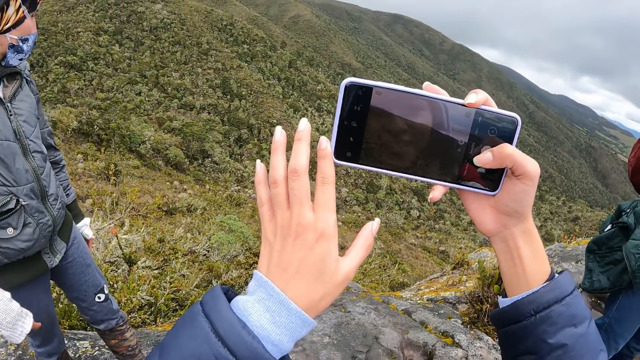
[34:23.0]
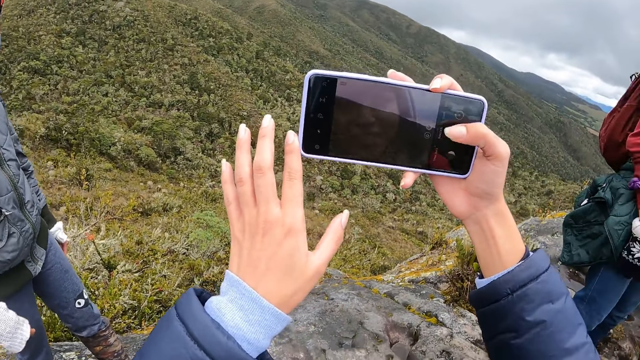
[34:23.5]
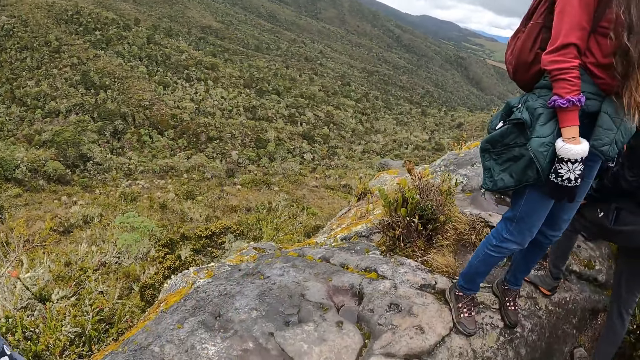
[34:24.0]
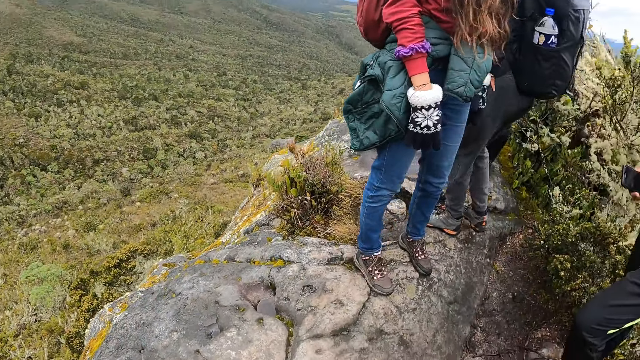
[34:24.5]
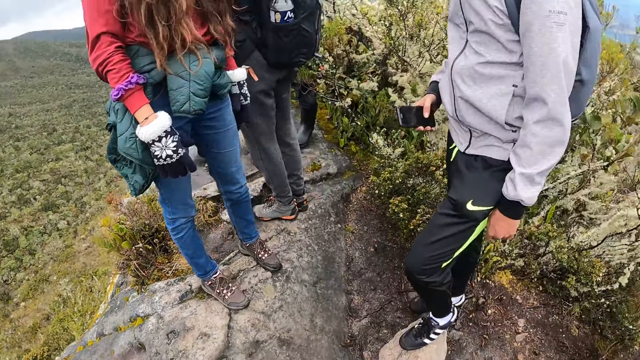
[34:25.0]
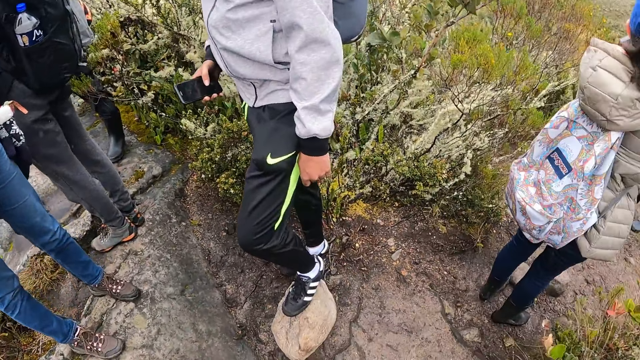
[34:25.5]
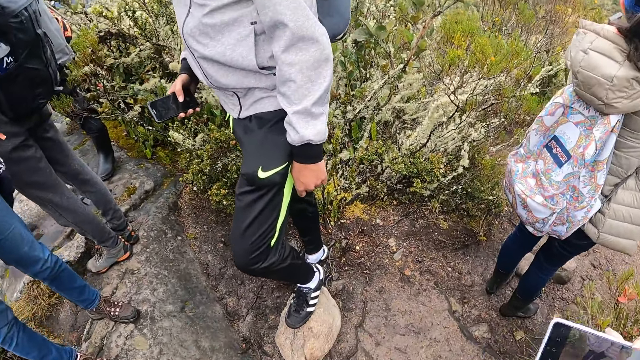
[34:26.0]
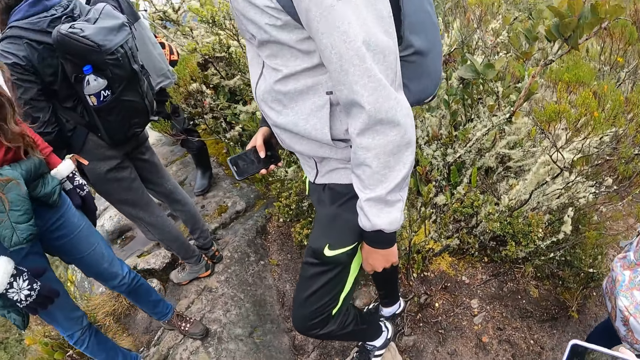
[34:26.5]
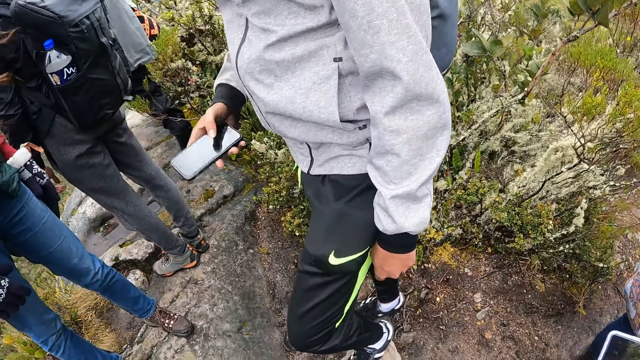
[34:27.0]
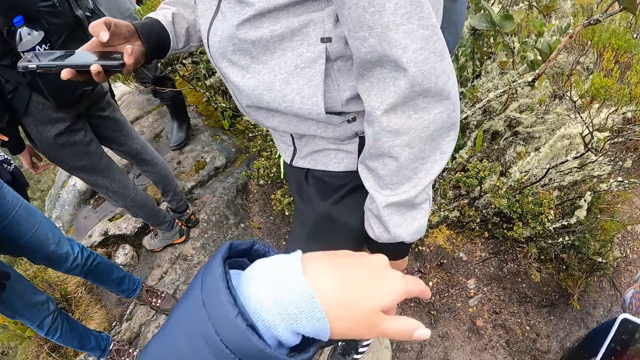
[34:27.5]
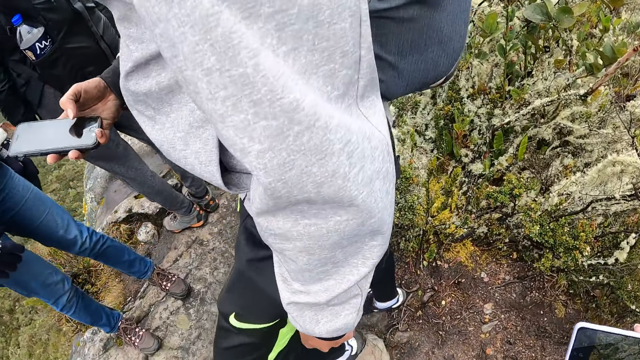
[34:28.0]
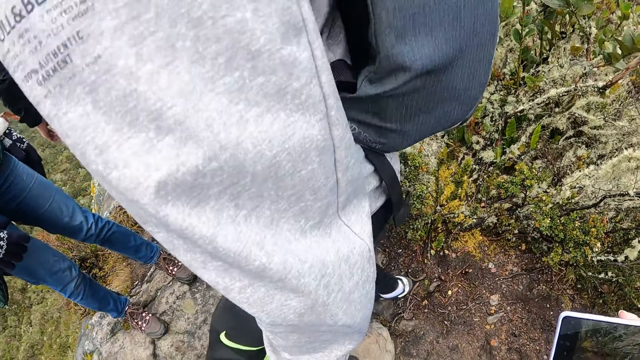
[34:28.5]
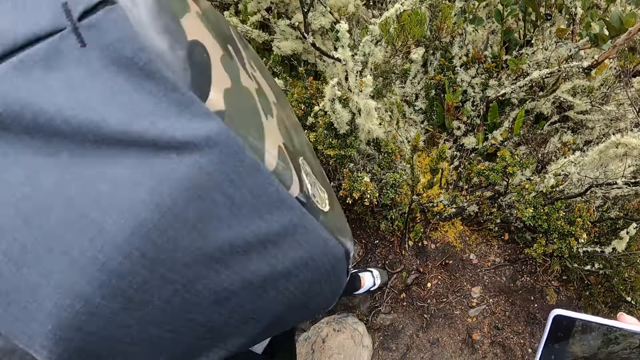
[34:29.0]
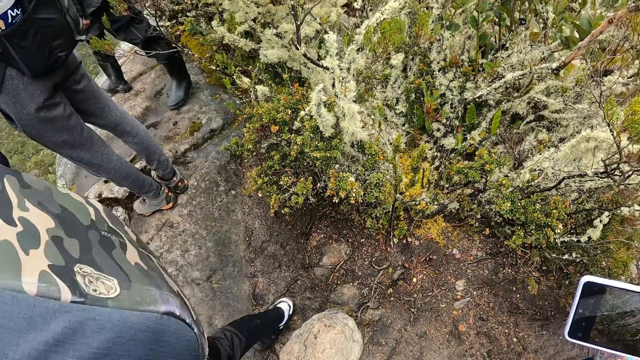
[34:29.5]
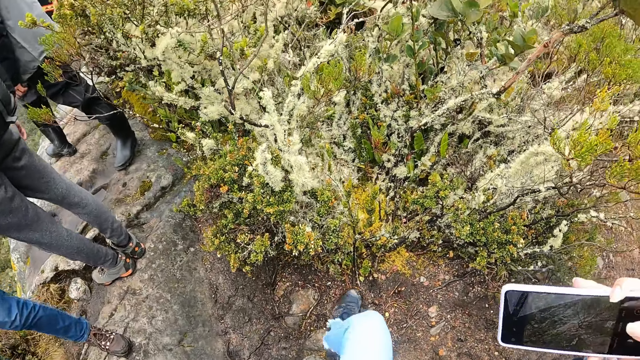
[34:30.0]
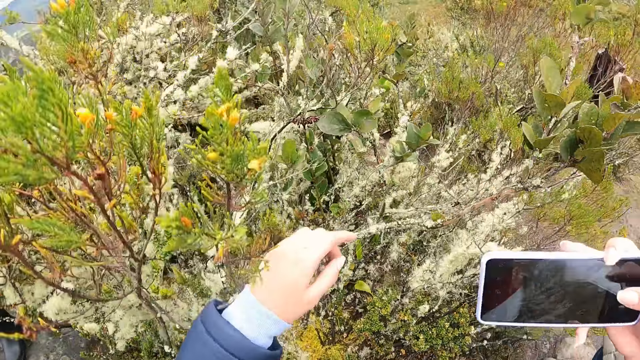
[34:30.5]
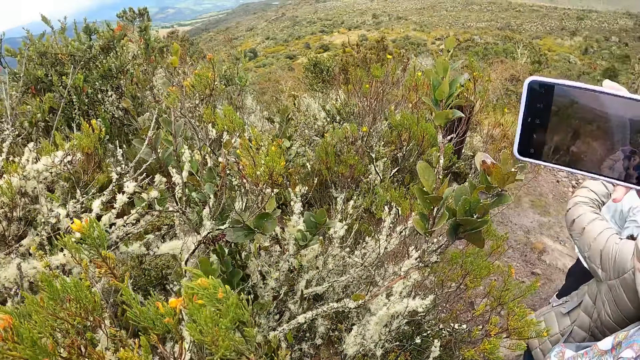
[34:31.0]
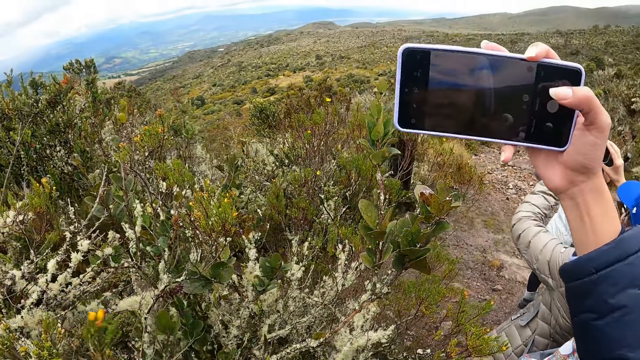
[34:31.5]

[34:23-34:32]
The camera wearer looks around the surroundings. She moves her hand. A man presses a phone in his right hand. The camera wearer operates the phone in her hands.

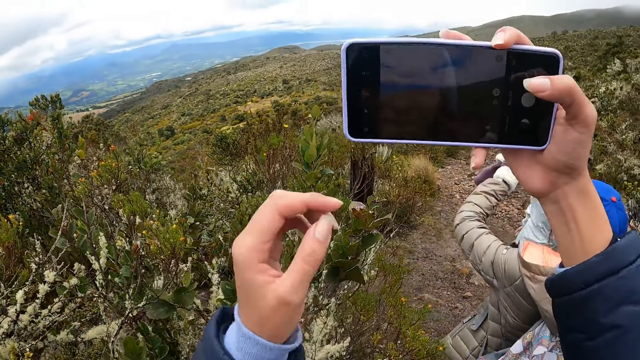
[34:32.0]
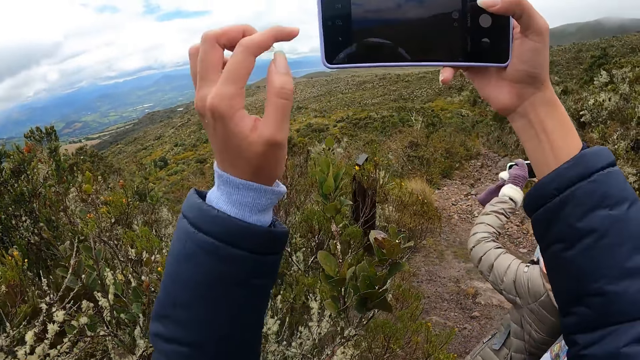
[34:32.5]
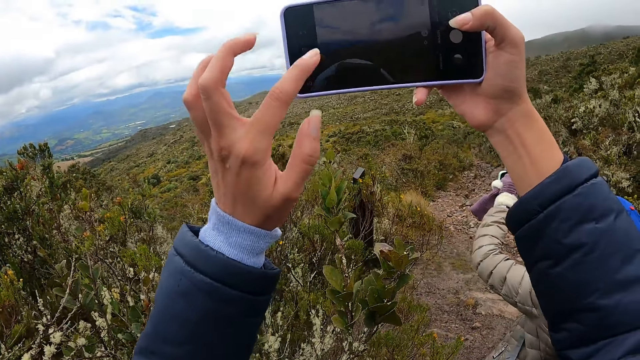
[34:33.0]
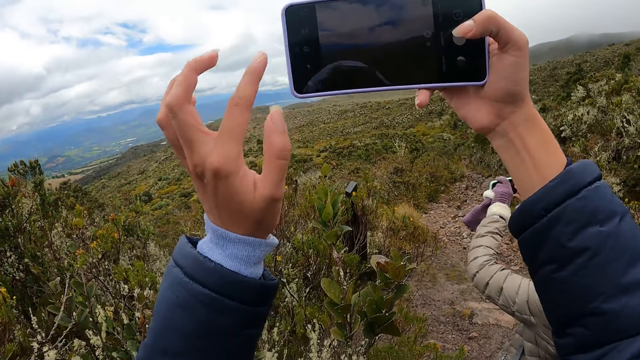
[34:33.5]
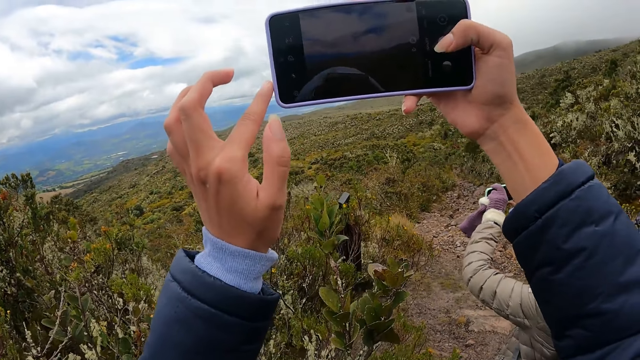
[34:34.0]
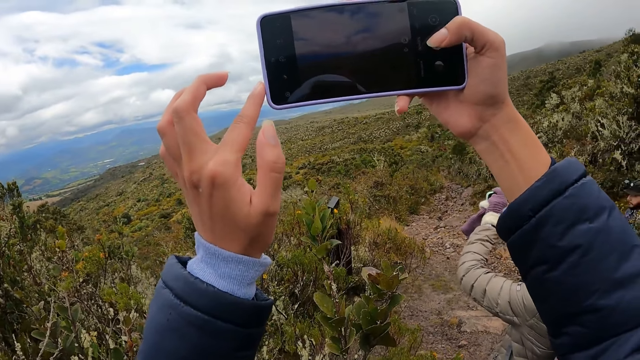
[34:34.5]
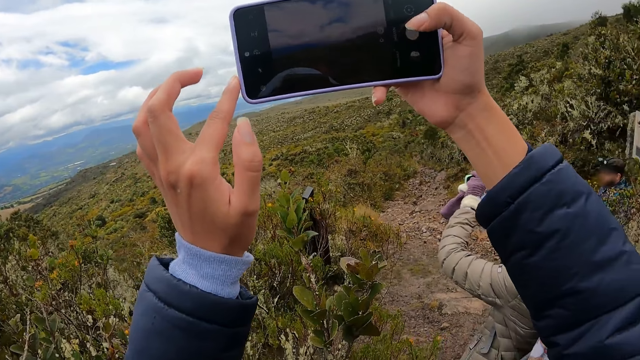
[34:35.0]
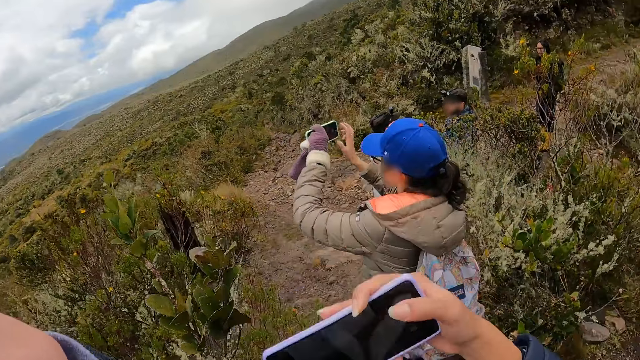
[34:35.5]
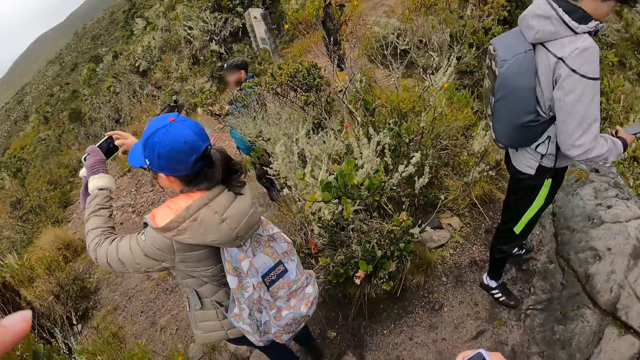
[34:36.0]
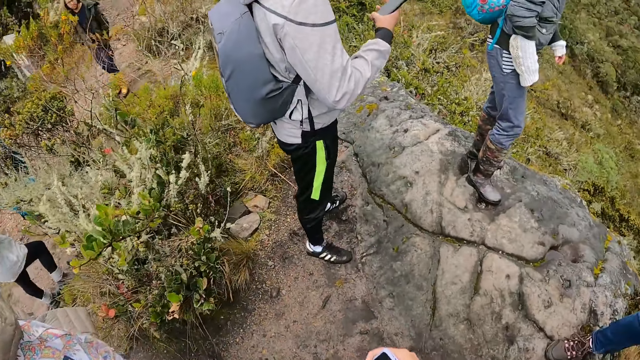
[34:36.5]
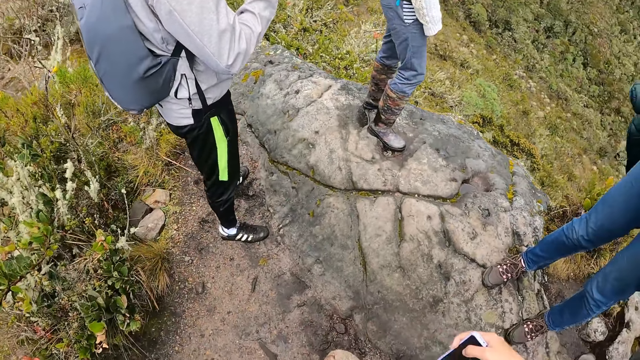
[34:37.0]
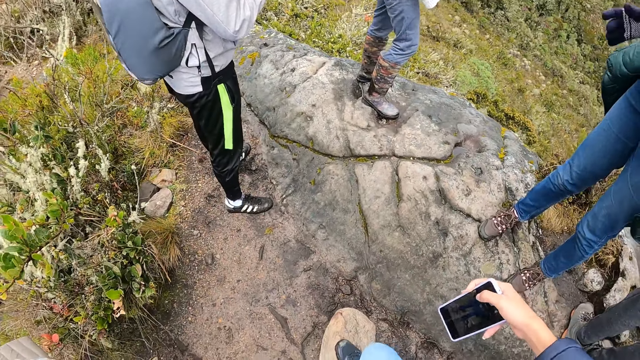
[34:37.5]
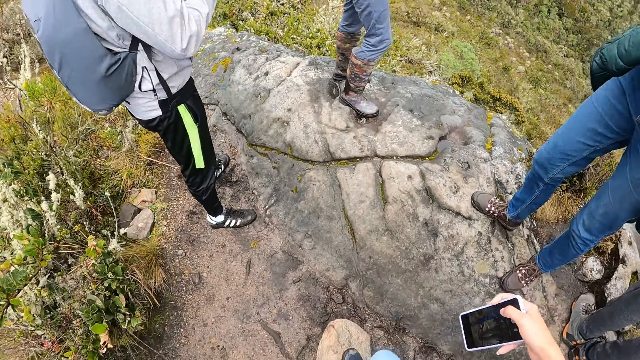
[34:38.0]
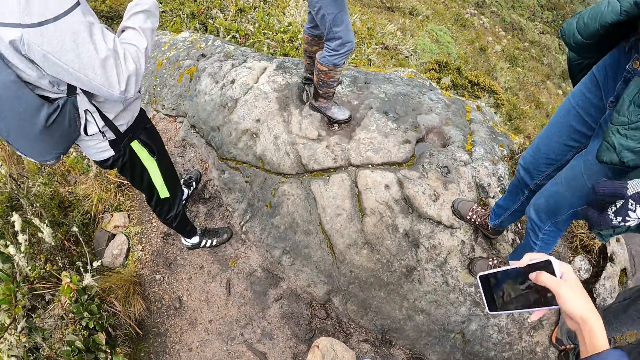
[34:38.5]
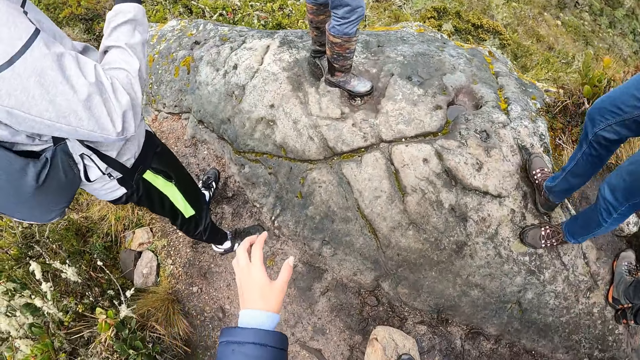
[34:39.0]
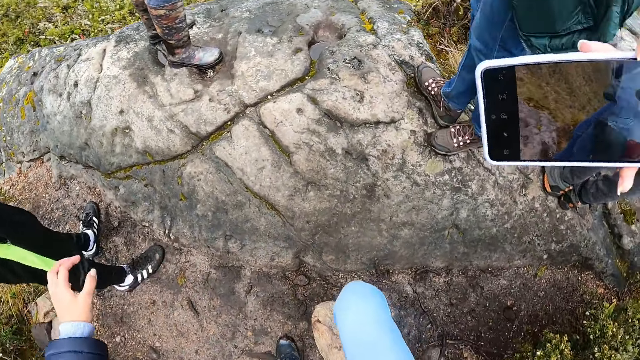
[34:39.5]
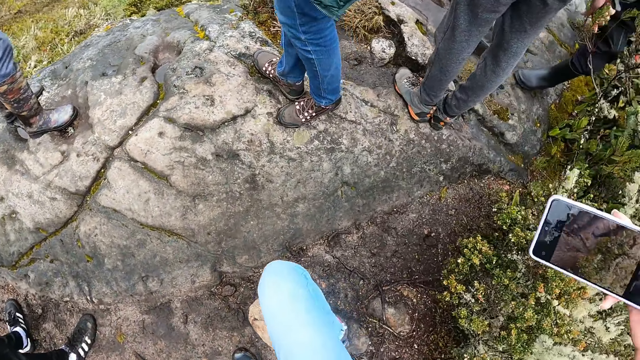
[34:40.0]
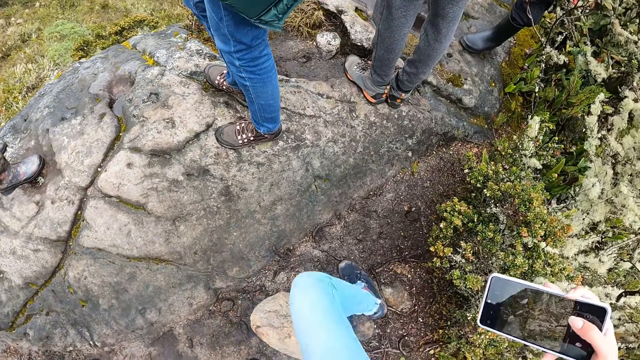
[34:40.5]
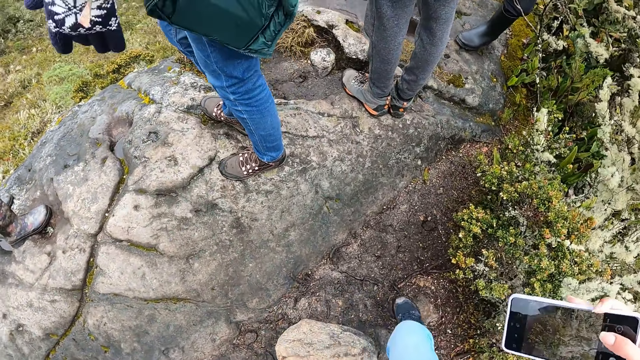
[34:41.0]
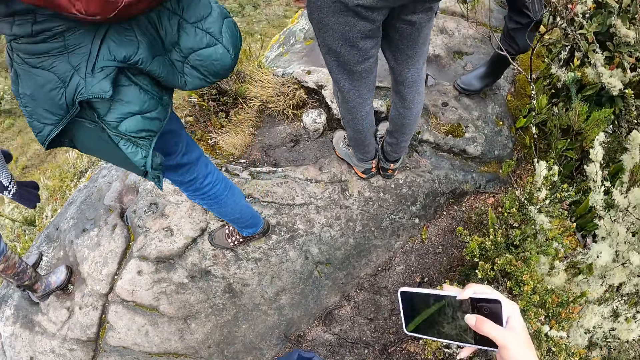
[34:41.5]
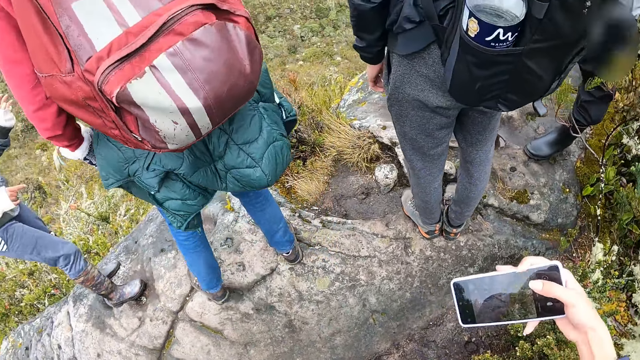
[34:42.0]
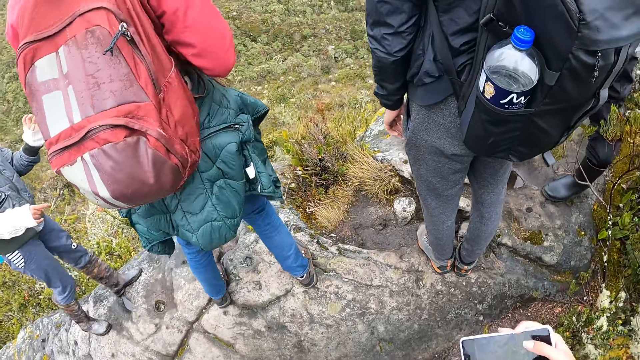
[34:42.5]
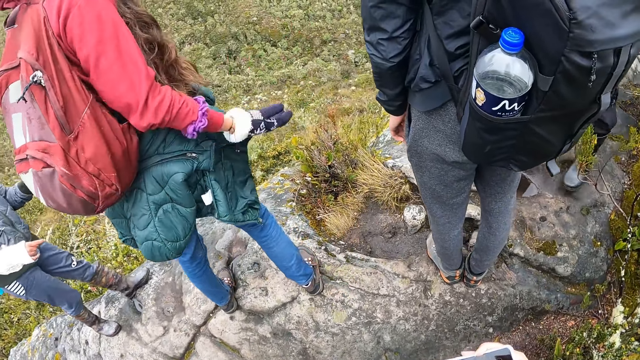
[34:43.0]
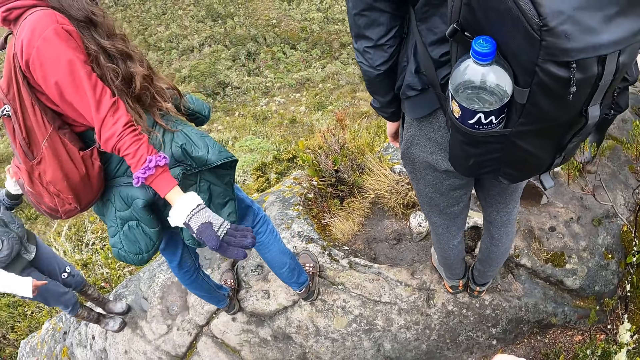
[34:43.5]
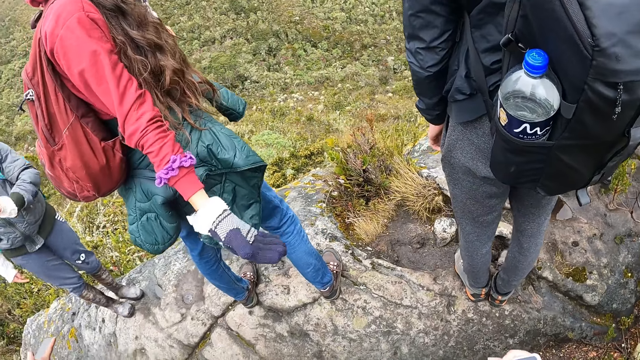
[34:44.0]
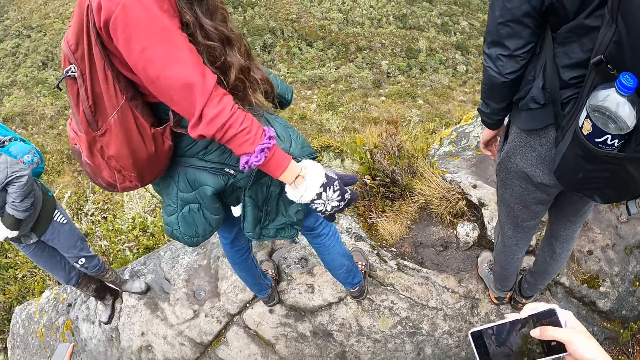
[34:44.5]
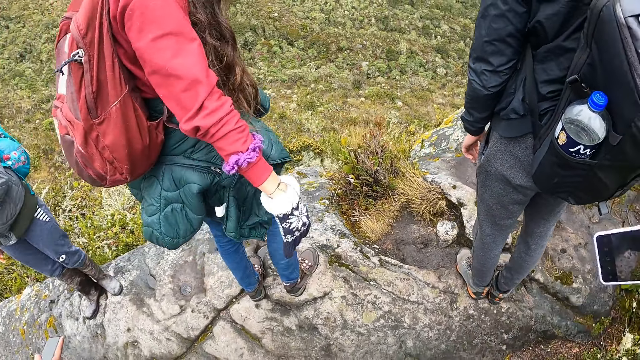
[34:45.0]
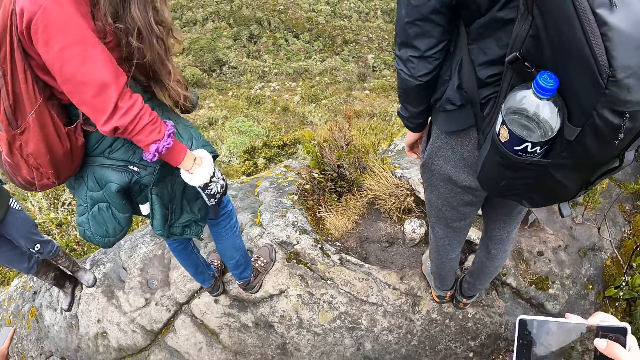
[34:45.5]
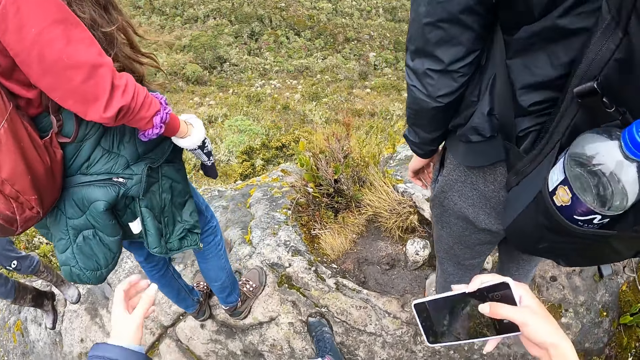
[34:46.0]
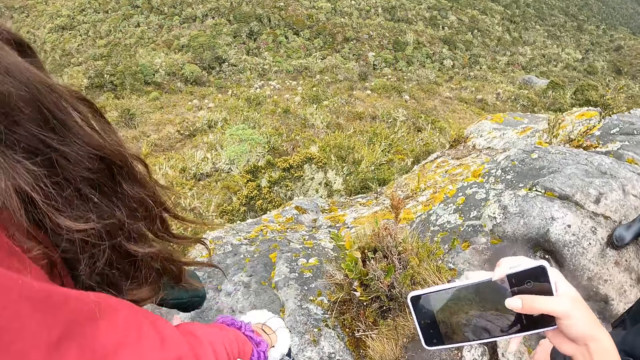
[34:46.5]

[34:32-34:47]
The camera wearer takes pictures with the phone in her hands. She looks around the surroundings. She steps on the rock.
